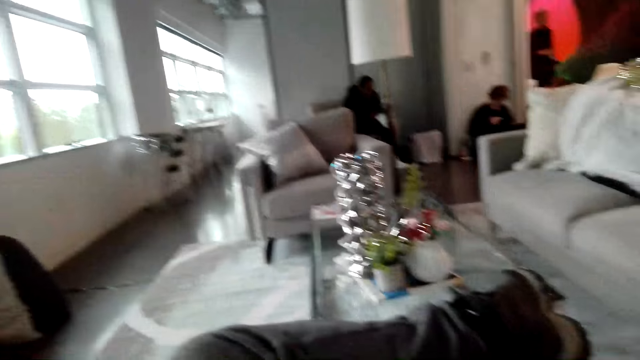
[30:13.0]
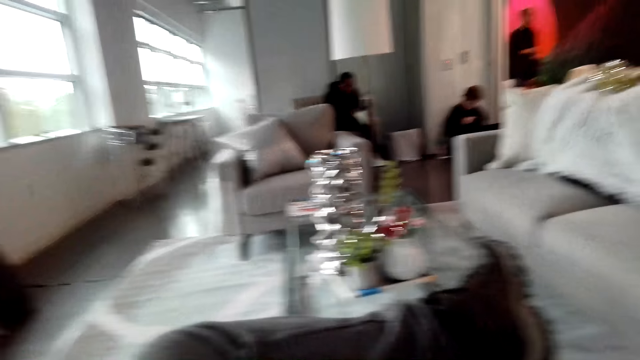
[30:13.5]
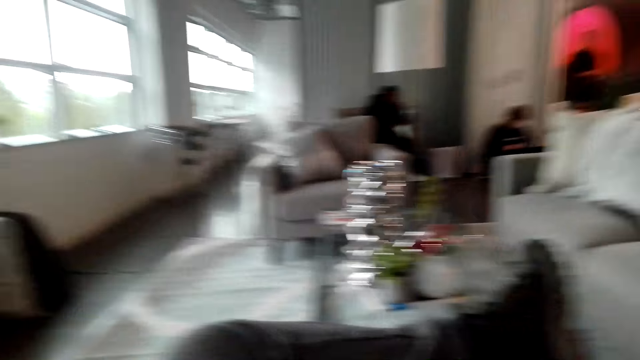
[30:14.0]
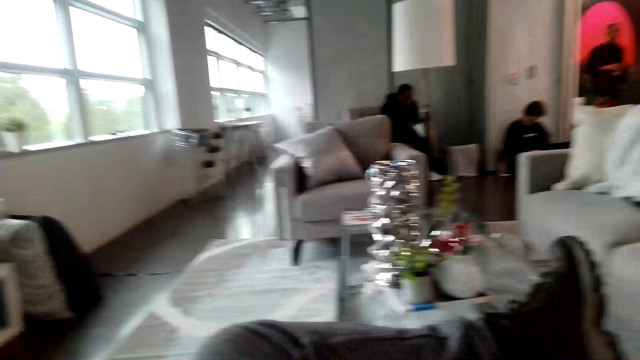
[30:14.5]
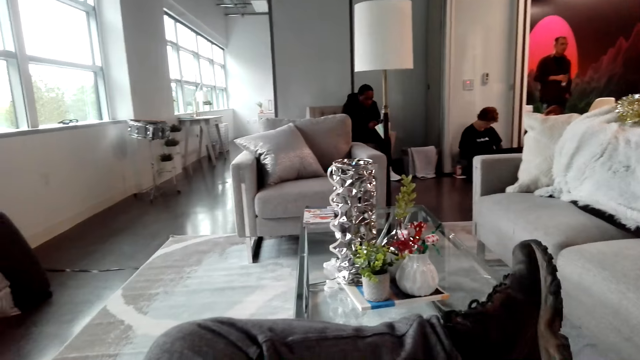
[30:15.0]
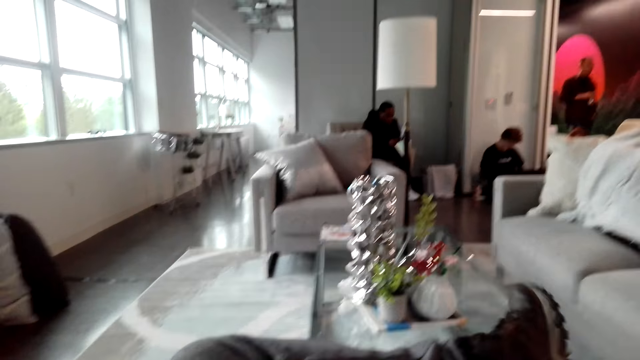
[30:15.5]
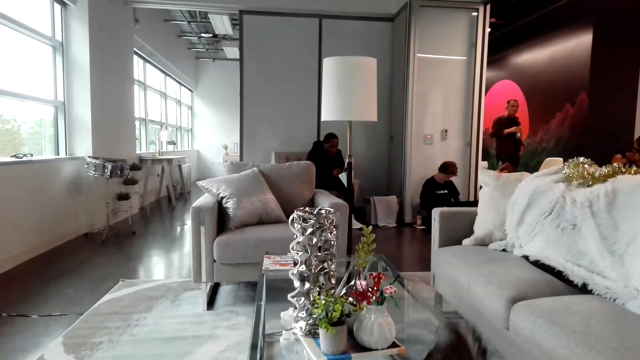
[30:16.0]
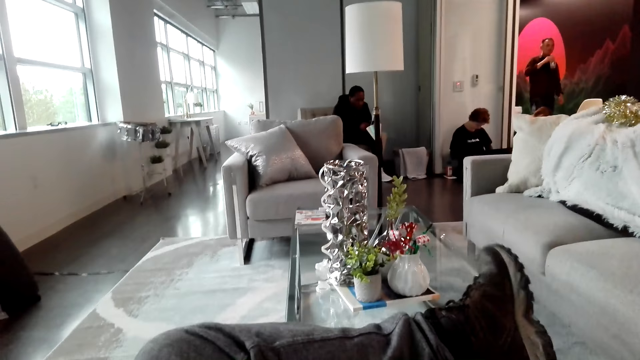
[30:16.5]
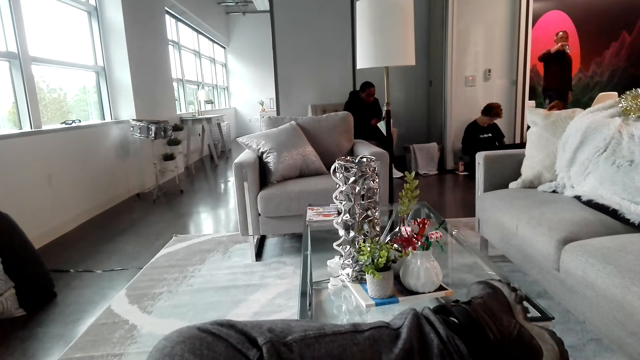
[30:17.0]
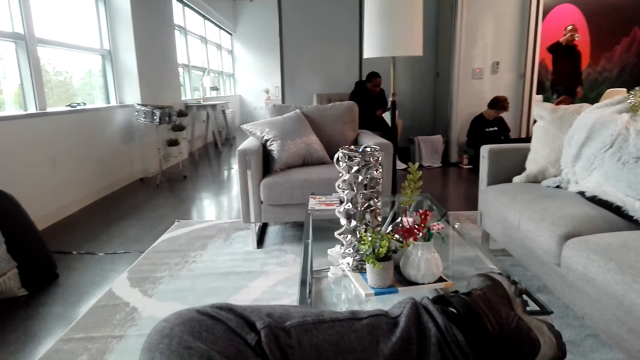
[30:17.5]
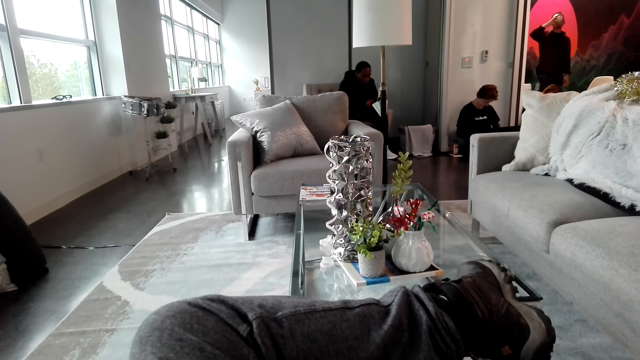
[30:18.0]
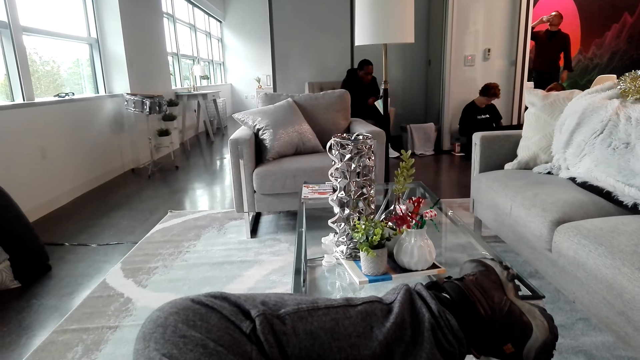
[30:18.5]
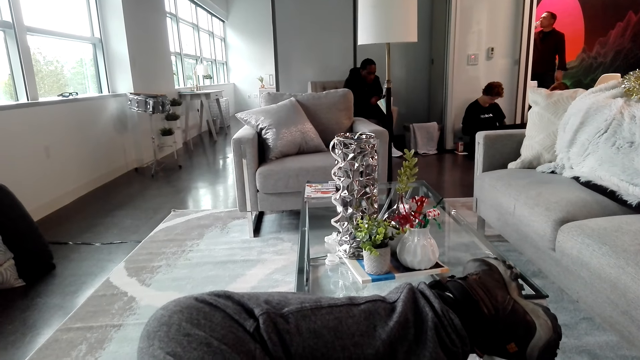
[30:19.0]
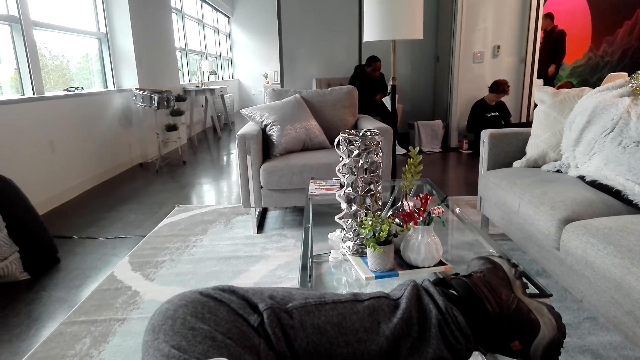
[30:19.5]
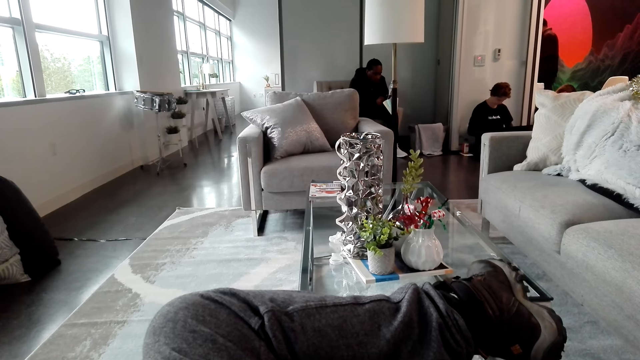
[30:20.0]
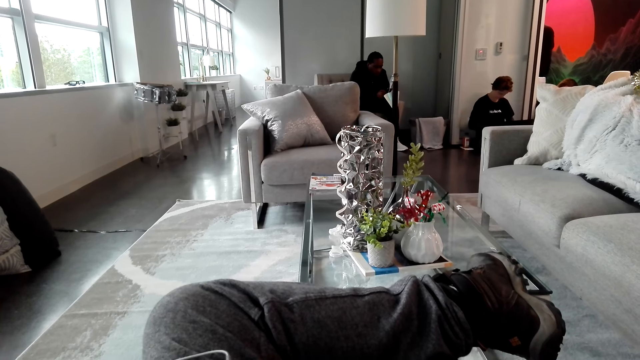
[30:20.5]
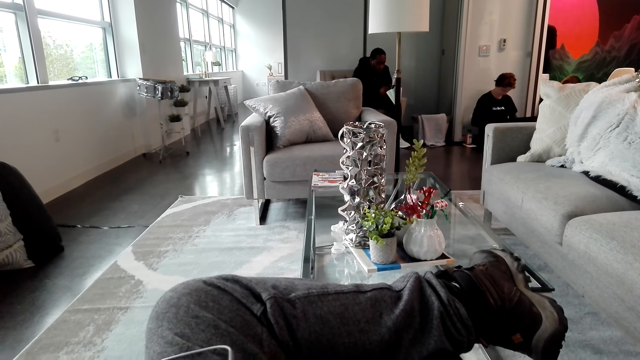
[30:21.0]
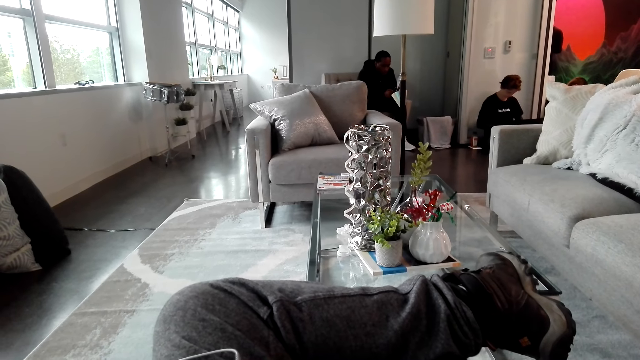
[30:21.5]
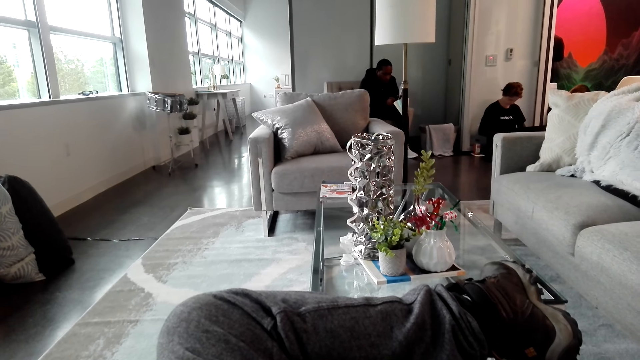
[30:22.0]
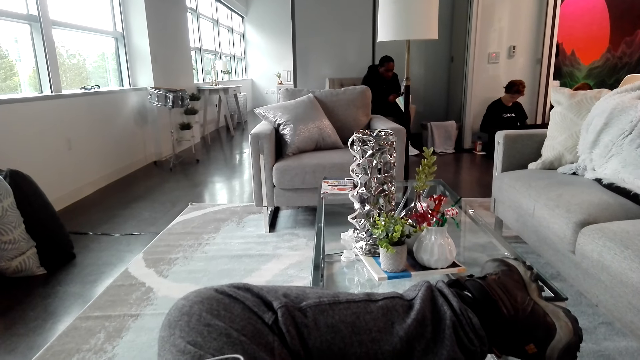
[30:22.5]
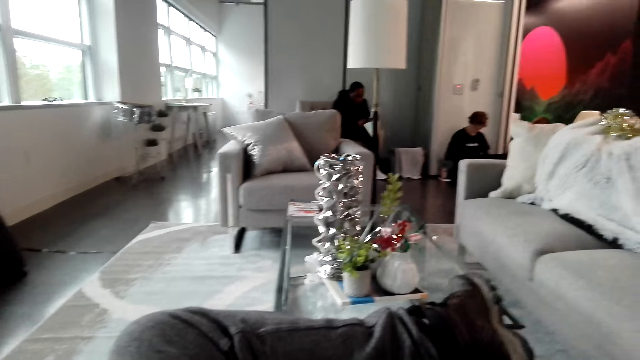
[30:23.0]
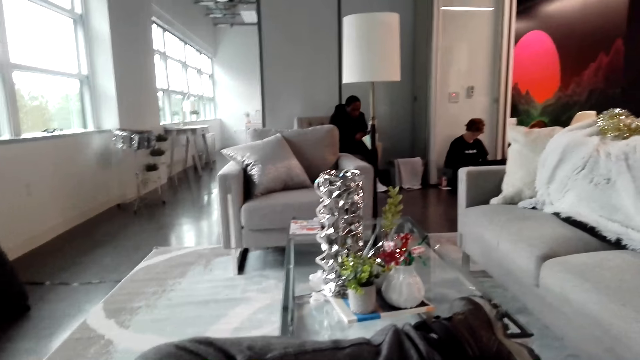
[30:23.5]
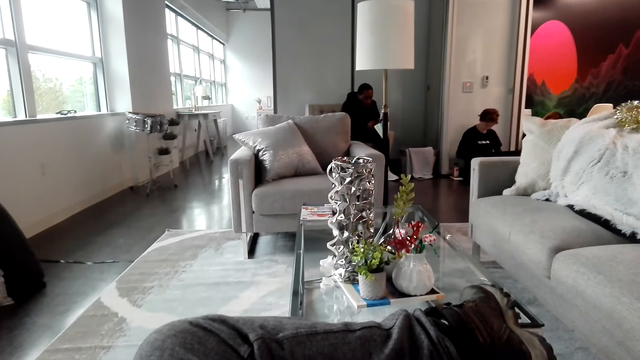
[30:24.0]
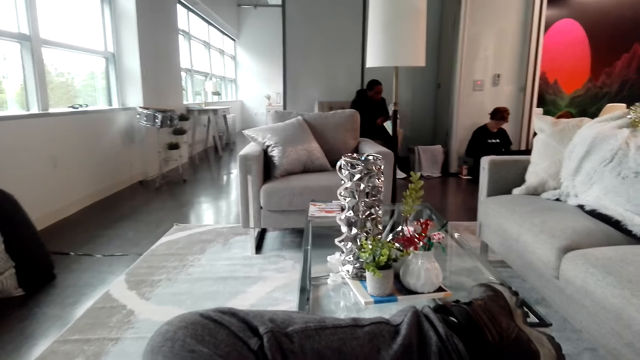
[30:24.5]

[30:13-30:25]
The camera wearer looks around and shakes the left foot.

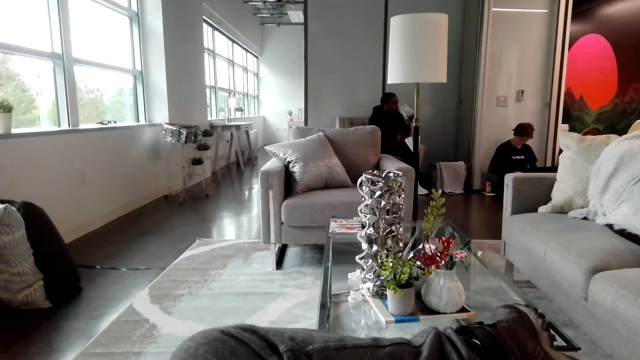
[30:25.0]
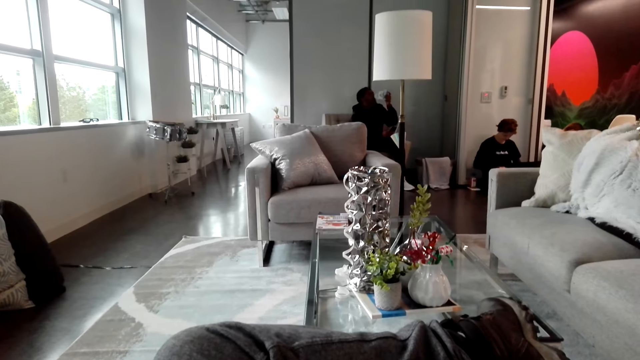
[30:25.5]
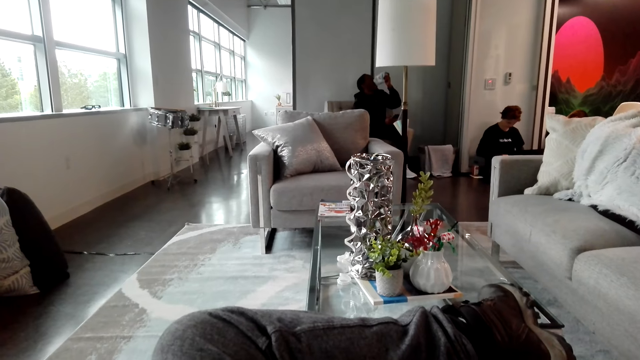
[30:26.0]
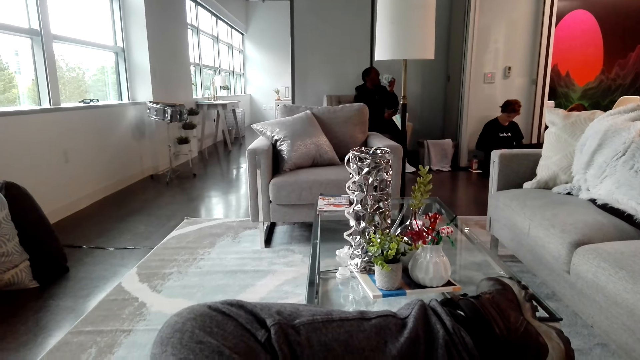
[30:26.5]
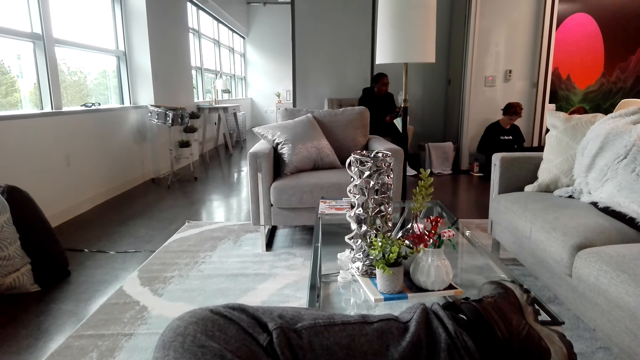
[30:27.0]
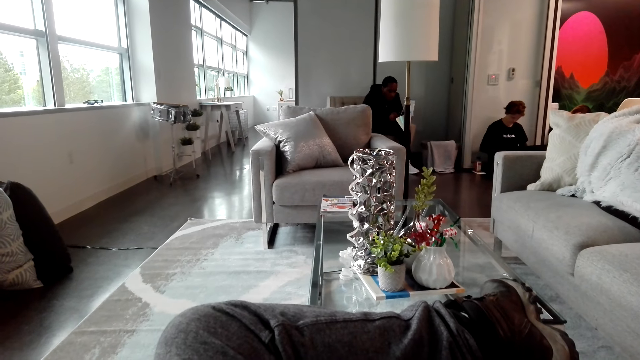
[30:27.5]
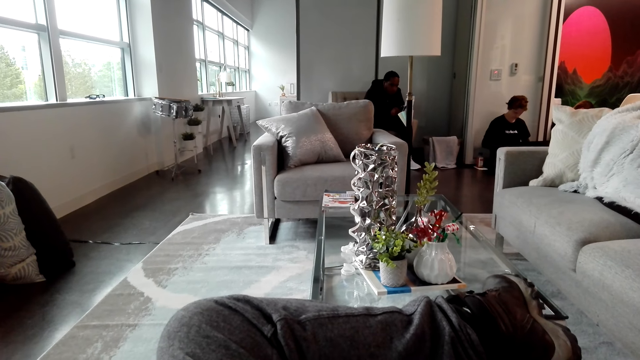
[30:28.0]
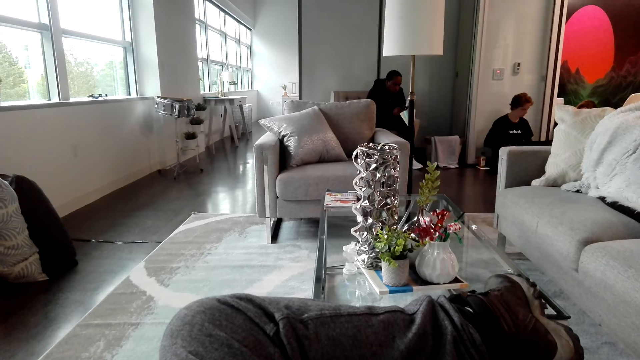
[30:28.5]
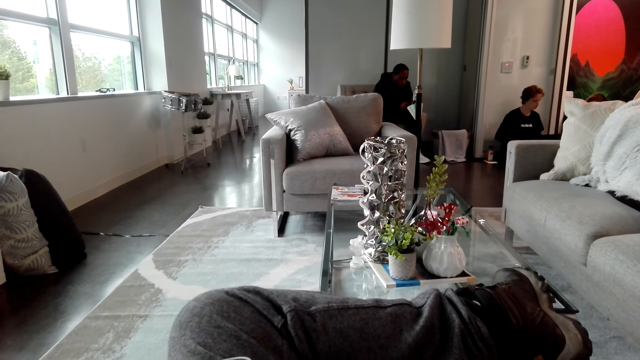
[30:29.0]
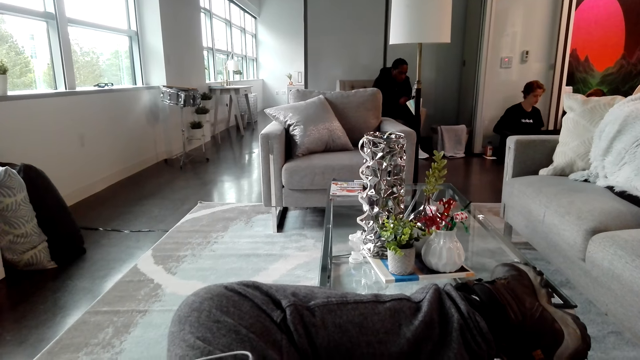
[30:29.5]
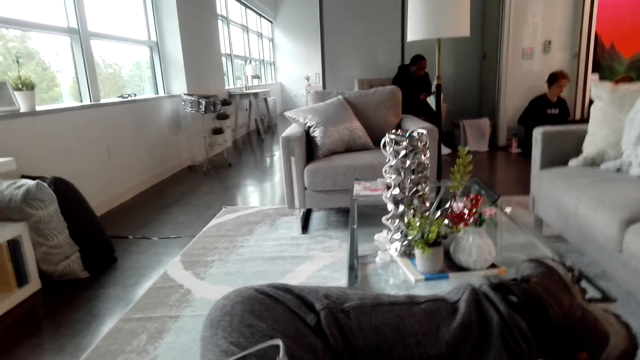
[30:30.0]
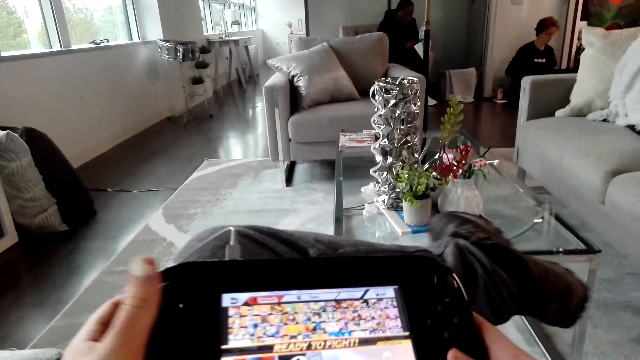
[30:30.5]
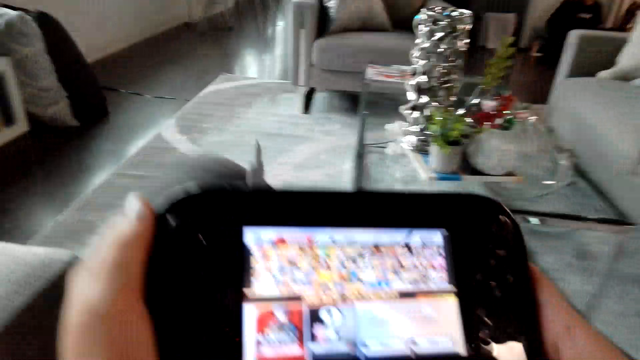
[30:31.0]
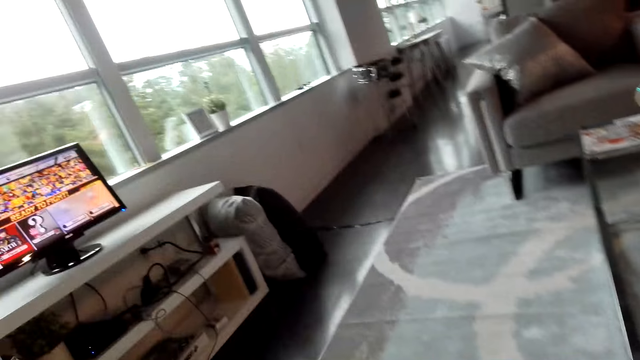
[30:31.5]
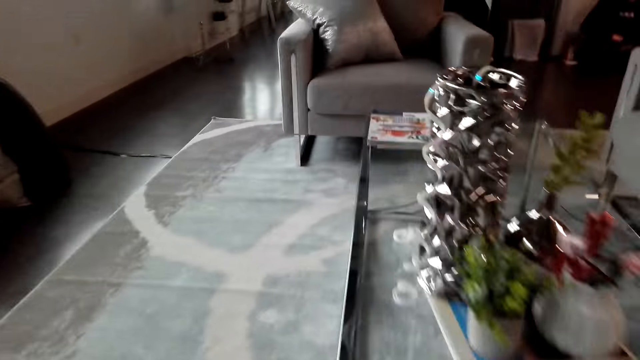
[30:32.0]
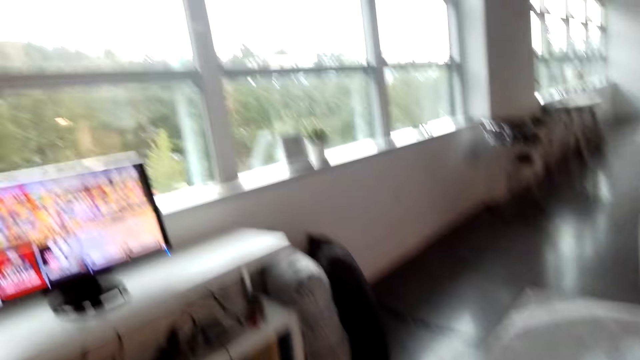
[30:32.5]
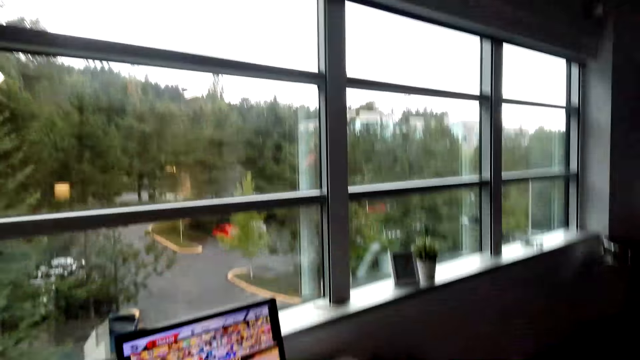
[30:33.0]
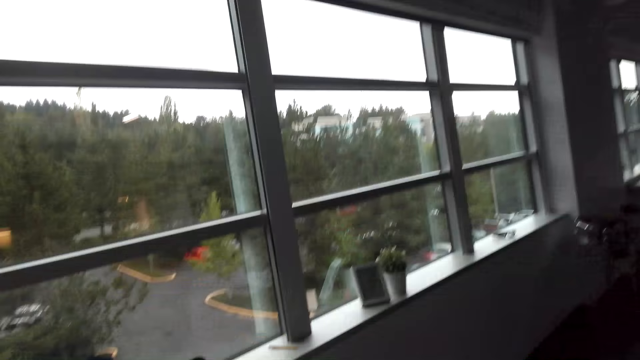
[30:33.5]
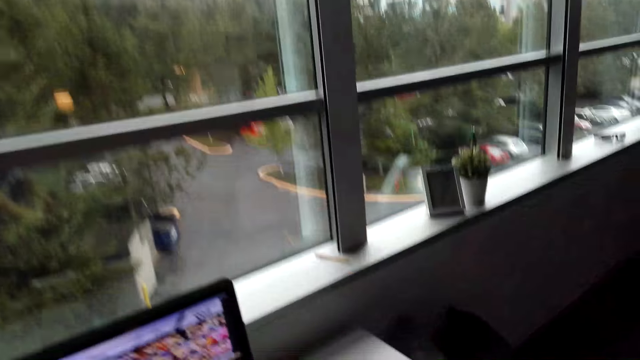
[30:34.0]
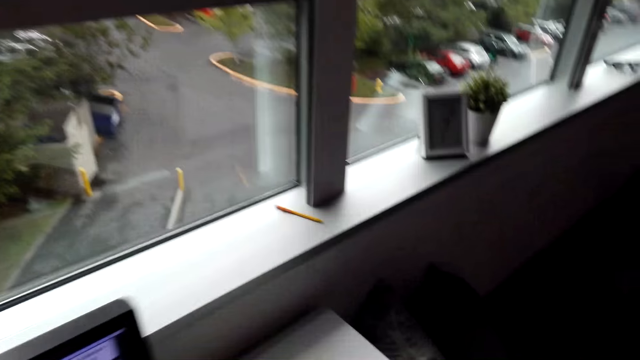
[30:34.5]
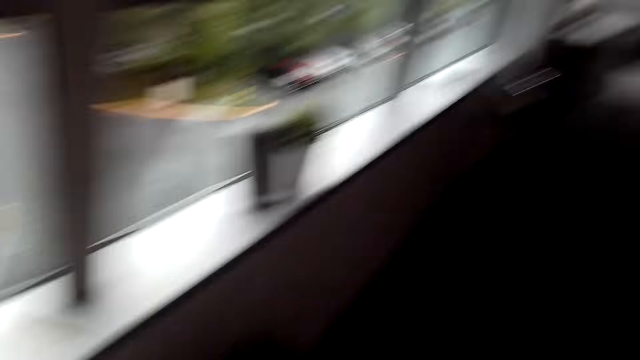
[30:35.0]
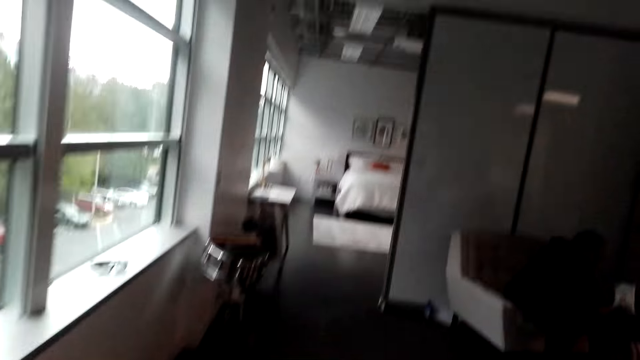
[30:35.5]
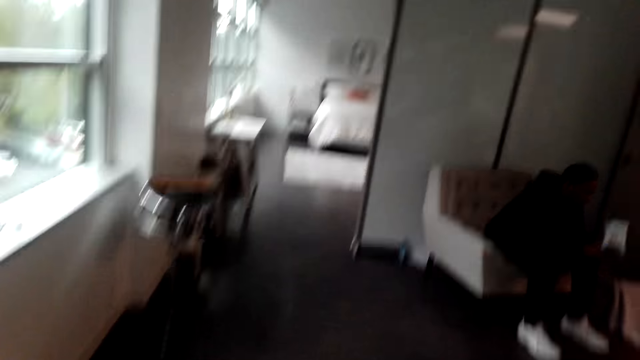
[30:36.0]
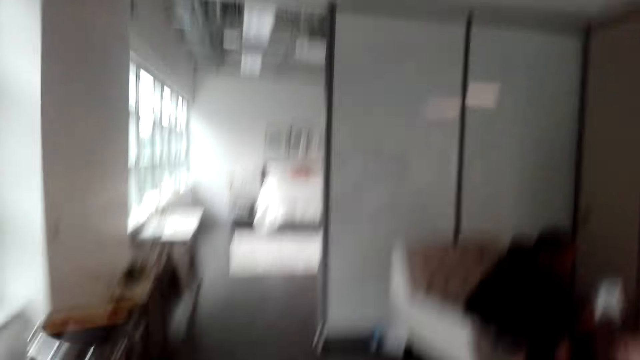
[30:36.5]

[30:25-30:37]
The camera wearer looks at the phone. They move the left leg, stand up, and walk around the house.
